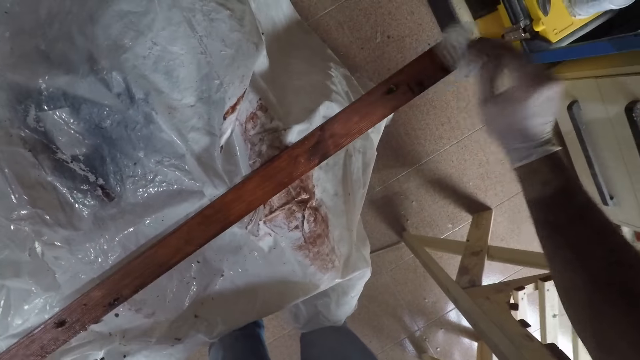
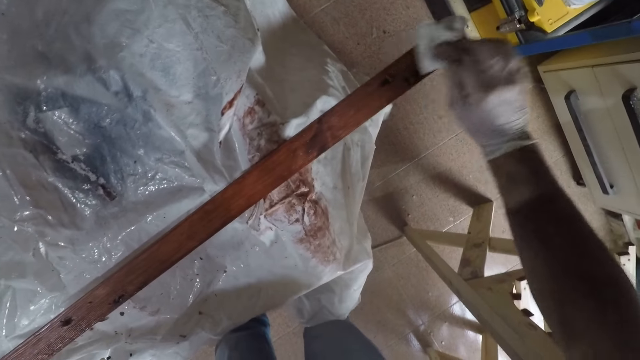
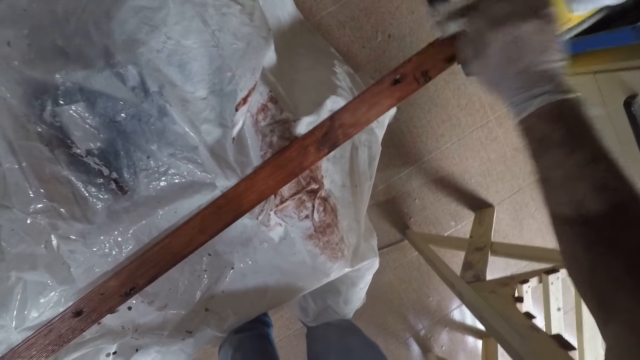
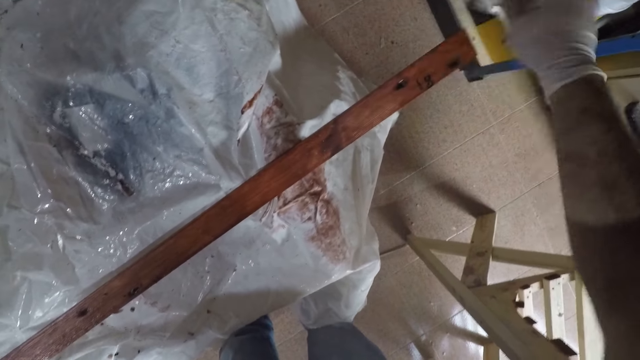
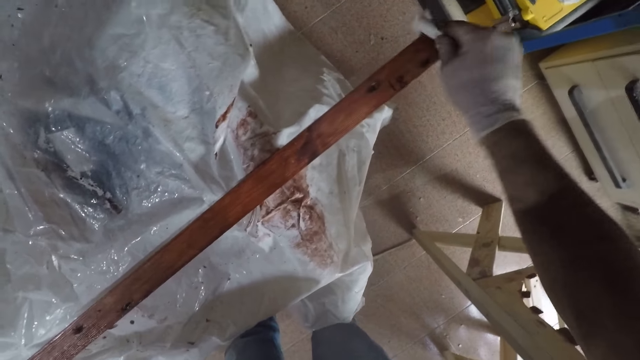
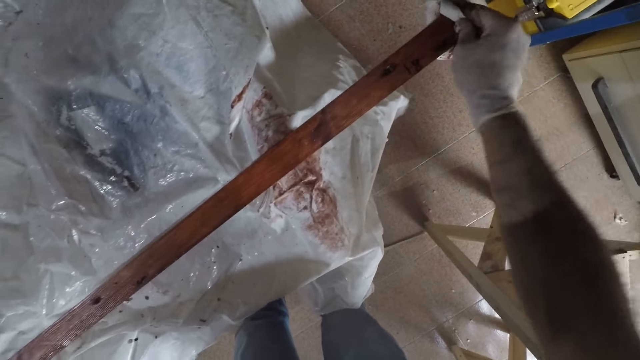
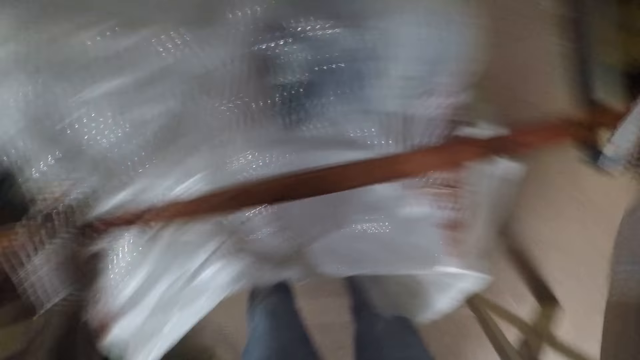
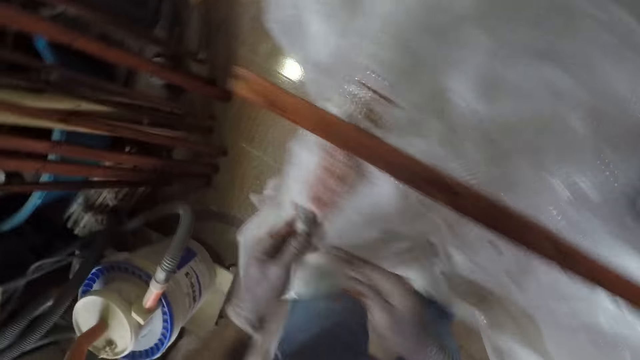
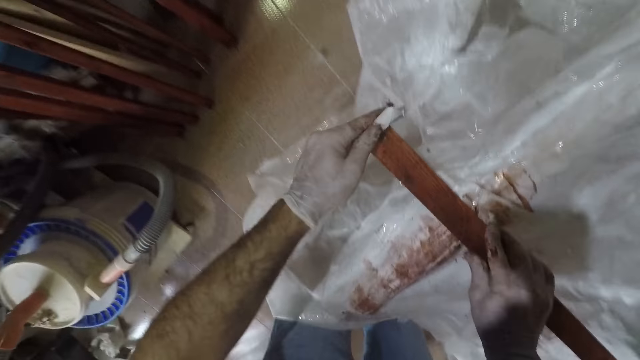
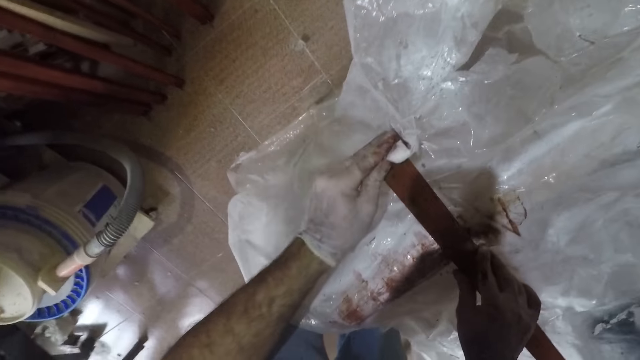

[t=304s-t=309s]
The camera wearer switches a serviette to the other hand. They wipe a piece of wood with the serviette.

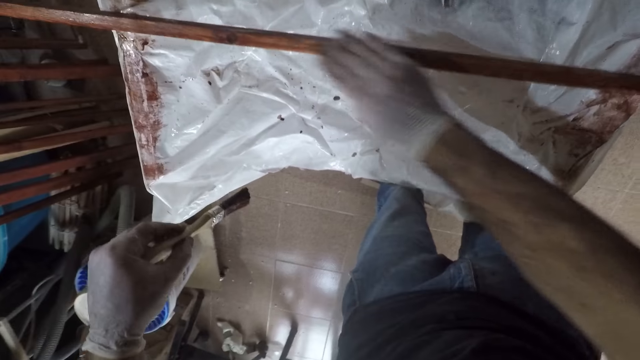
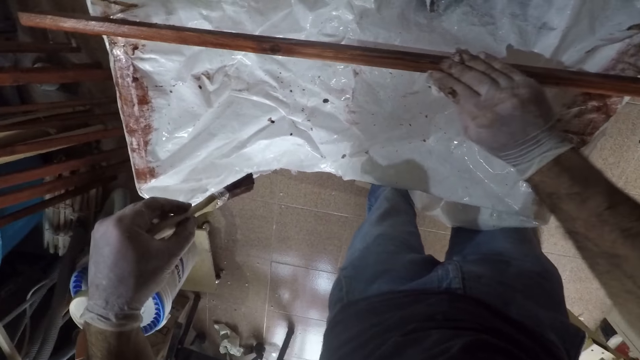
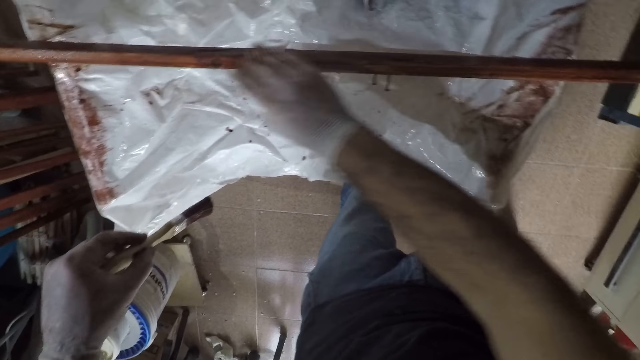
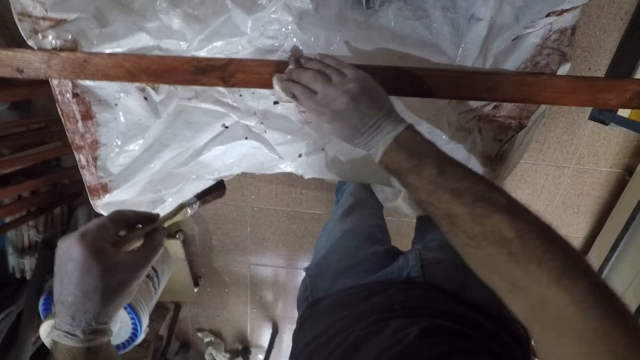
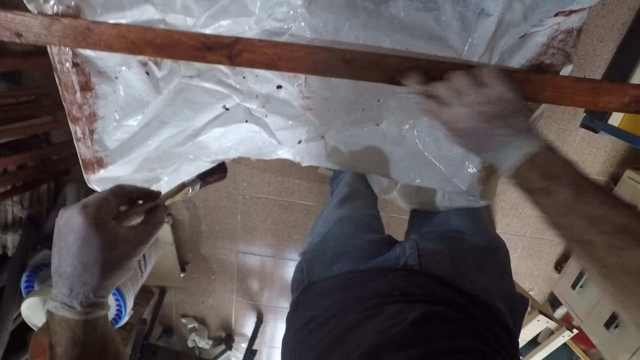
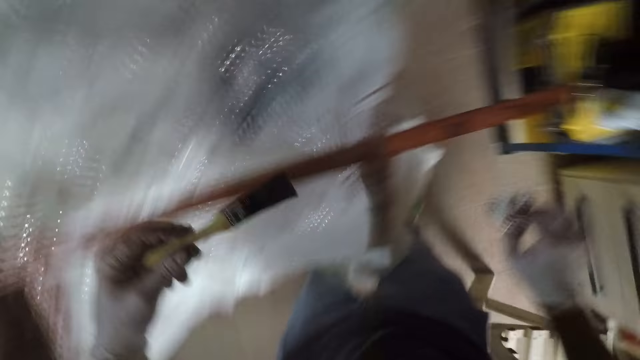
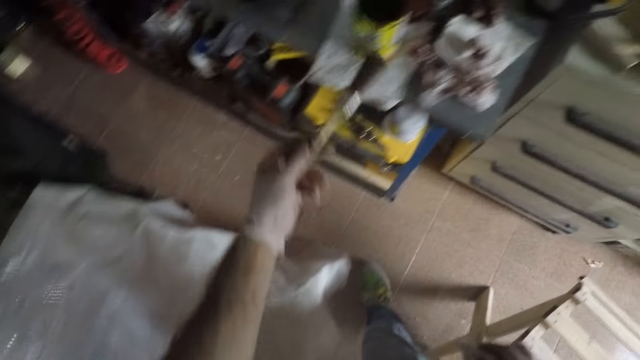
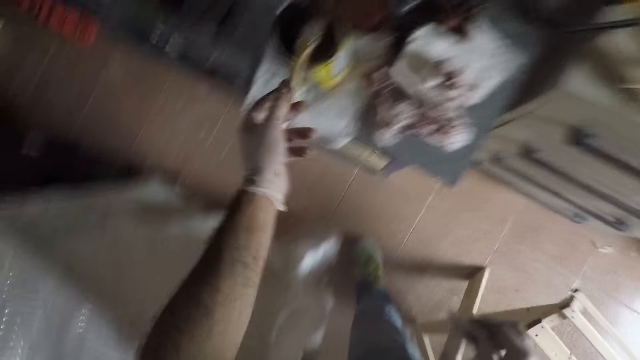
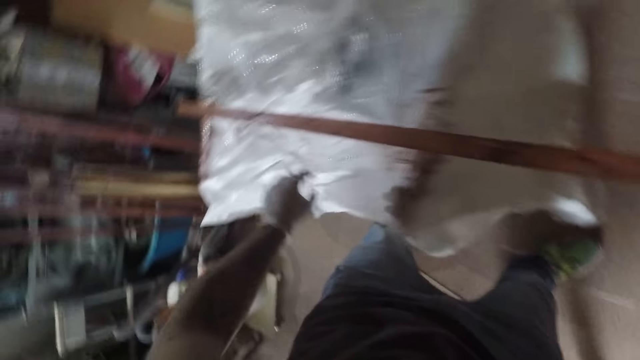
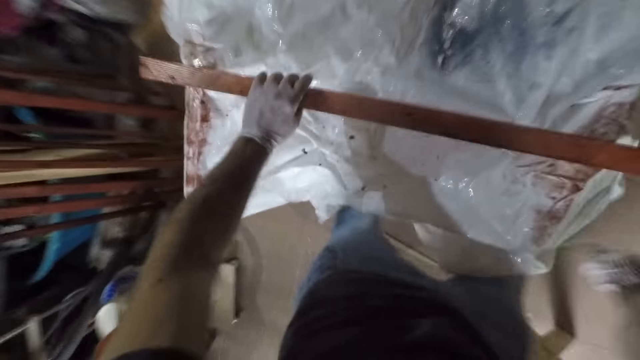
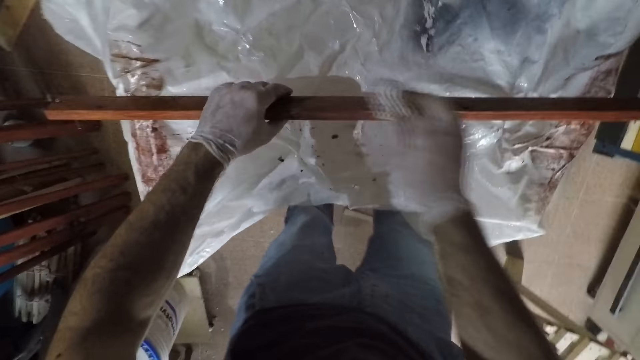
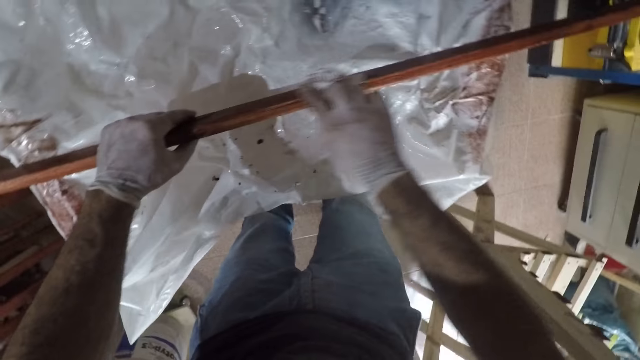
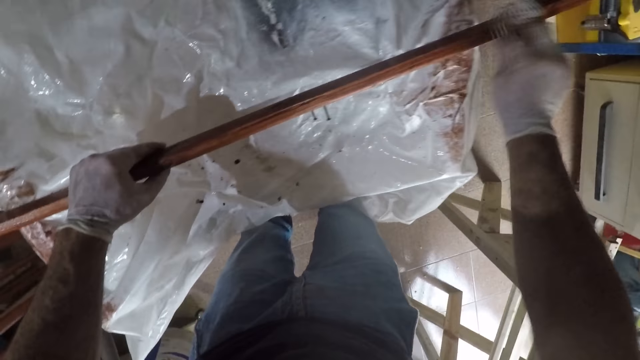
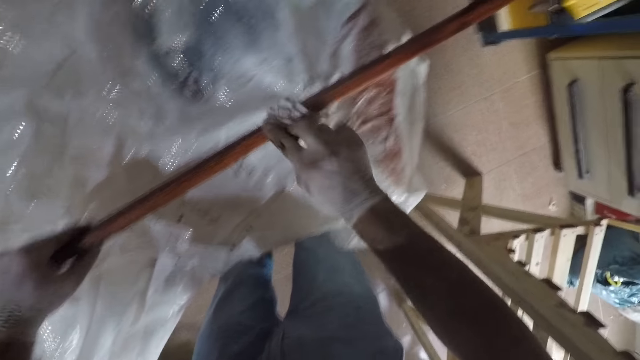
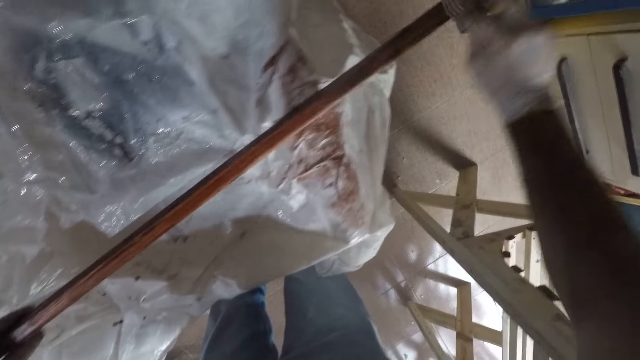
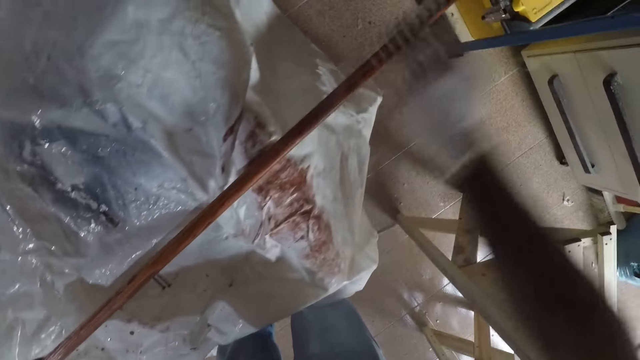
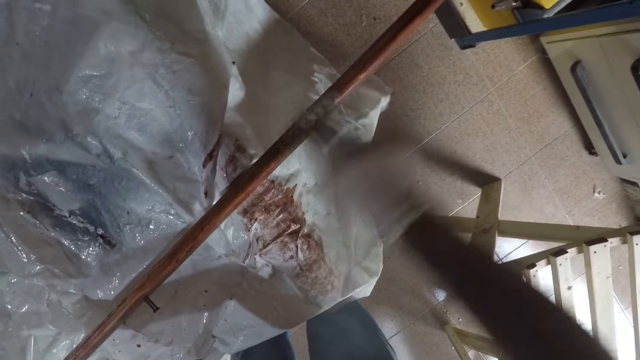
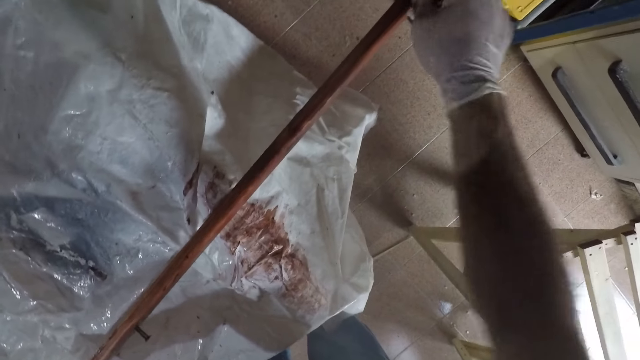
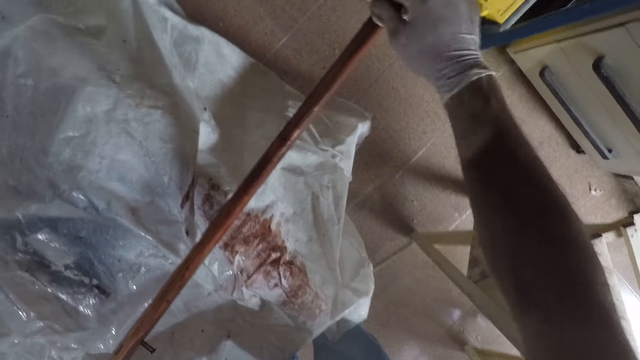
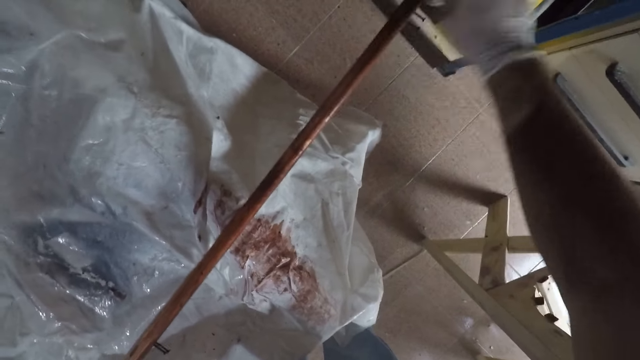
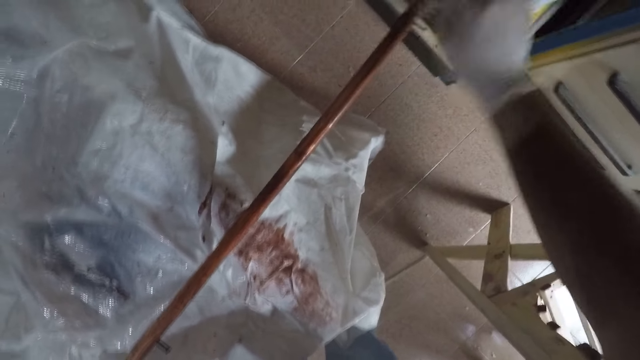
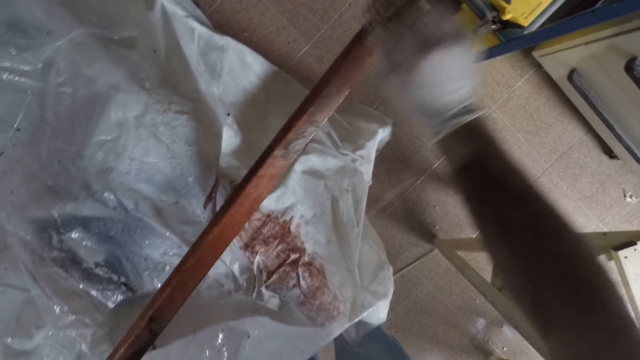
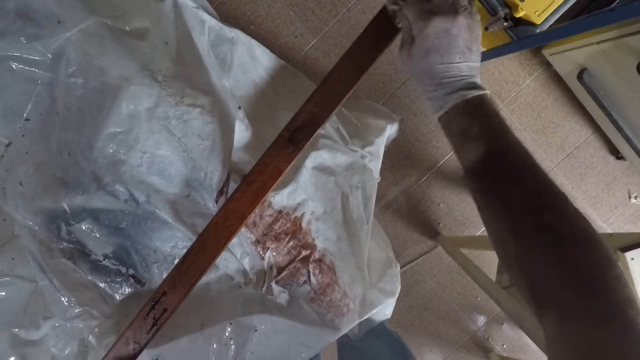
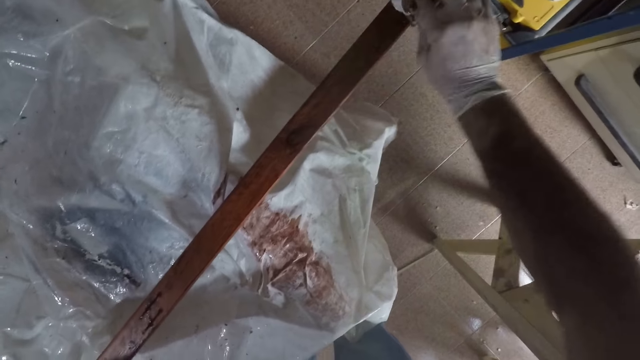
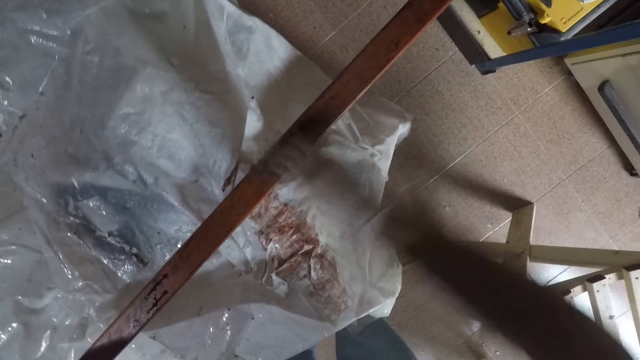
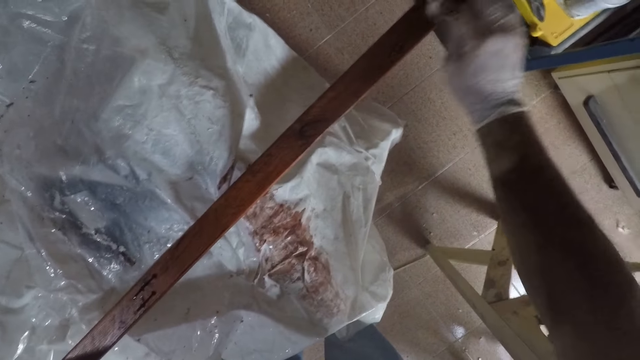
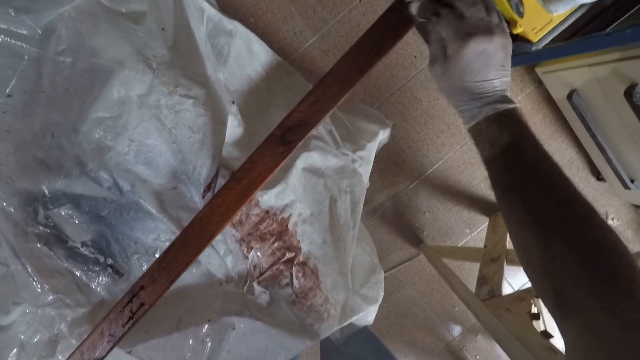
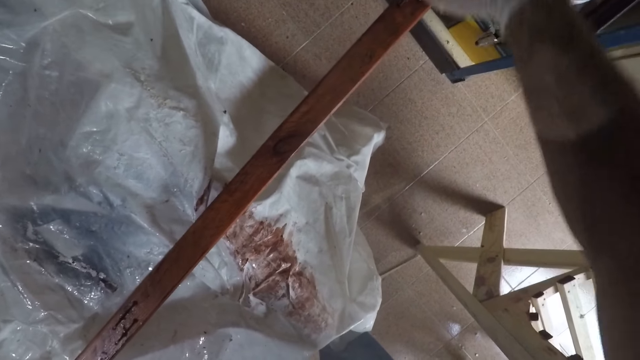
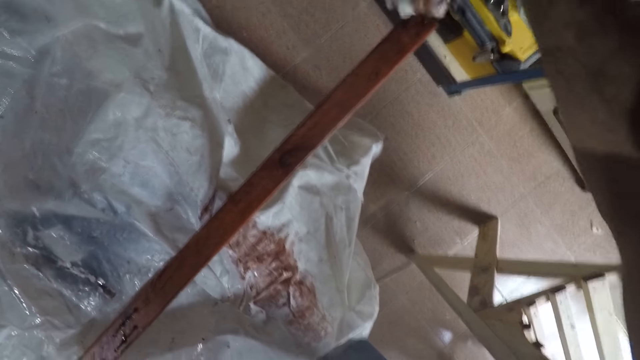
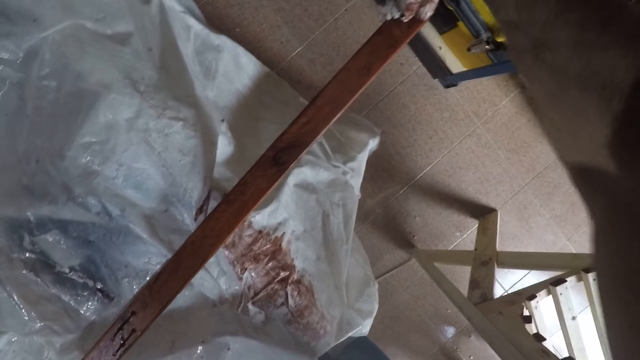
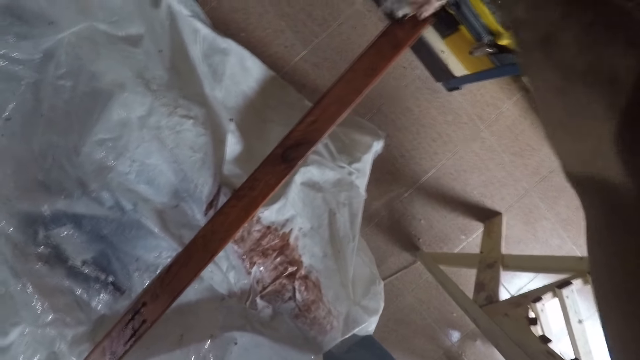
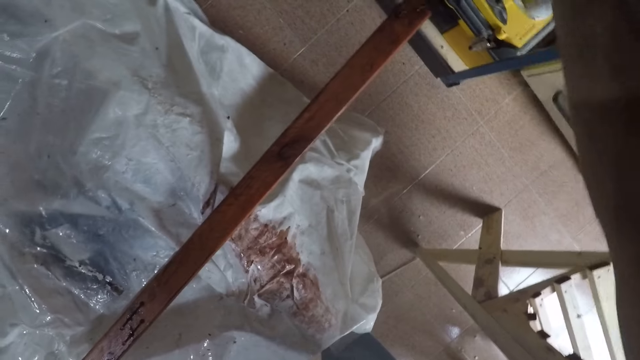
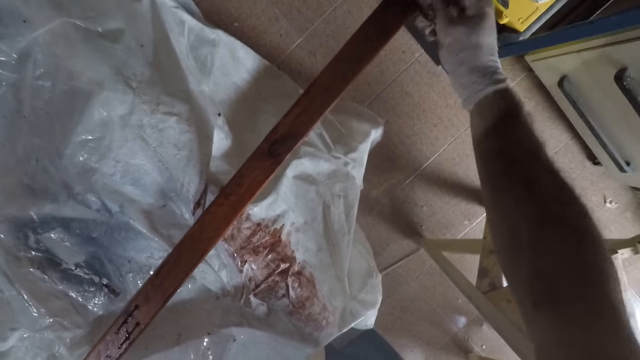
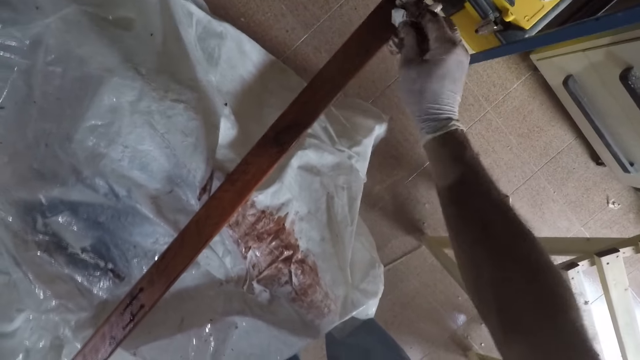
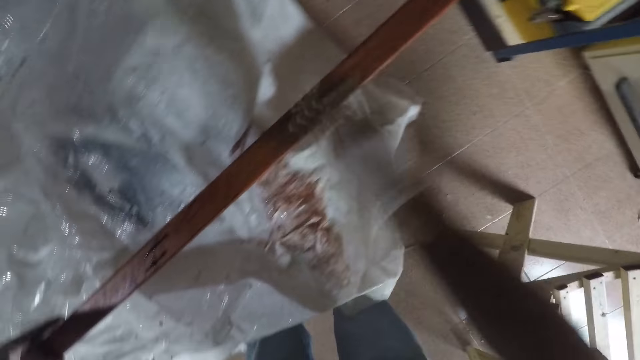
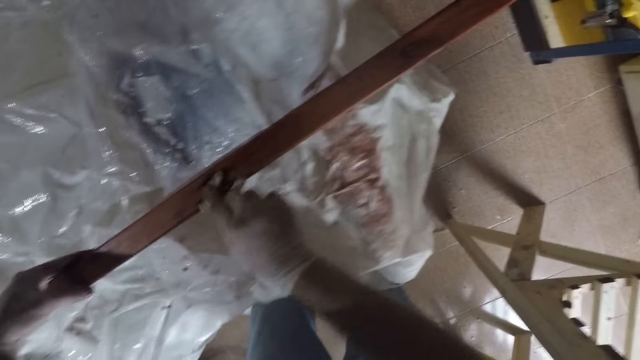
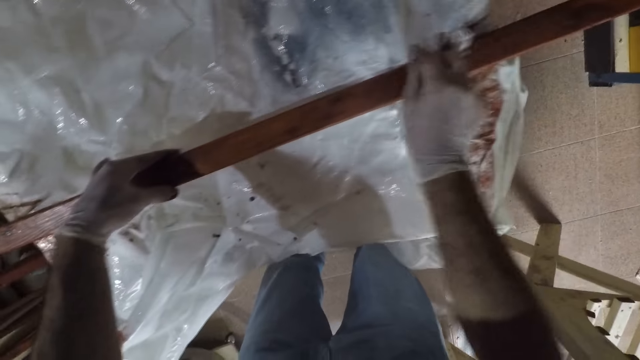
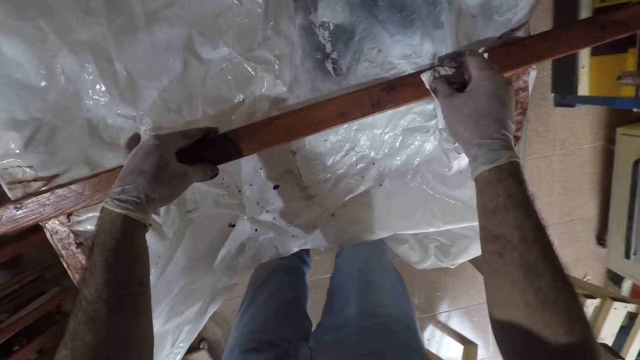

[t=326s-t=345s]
The camera wearer flips a piece of wood on a table. They wipe the piece of wood with a serviette. They put down a paint brush on a paint can. They move around the table. They flip the piece of wood on the table. They wipe the piece of wood with the serviette. They flip the piece of wood on the table. They wipe the piece of wood with the serviette.
